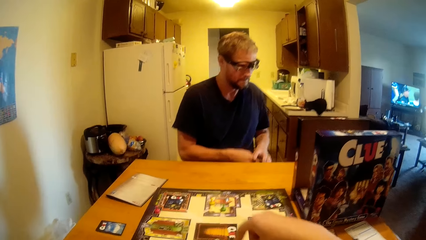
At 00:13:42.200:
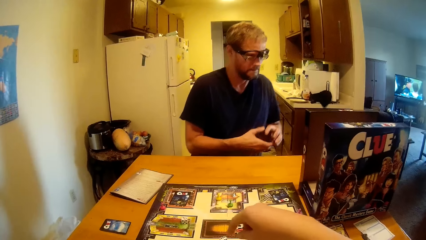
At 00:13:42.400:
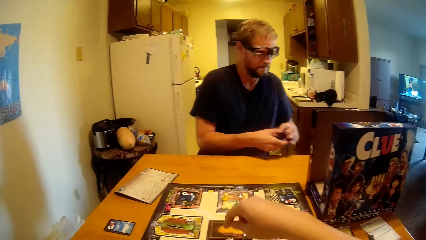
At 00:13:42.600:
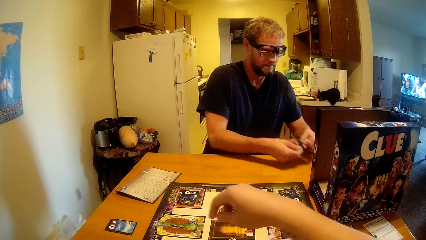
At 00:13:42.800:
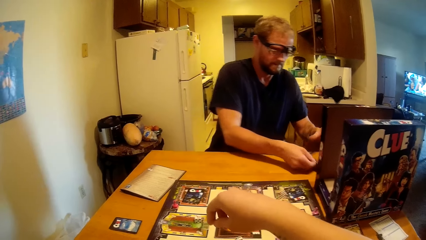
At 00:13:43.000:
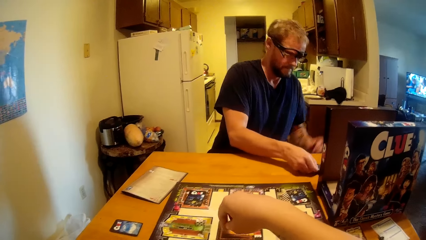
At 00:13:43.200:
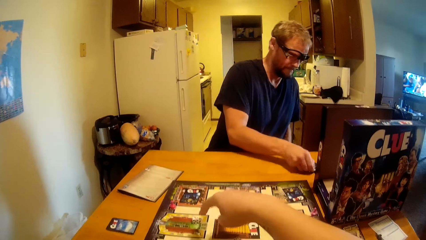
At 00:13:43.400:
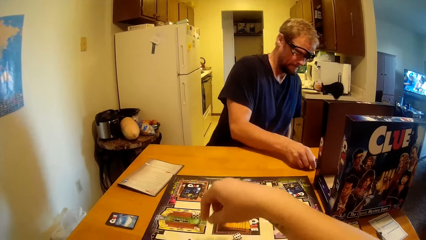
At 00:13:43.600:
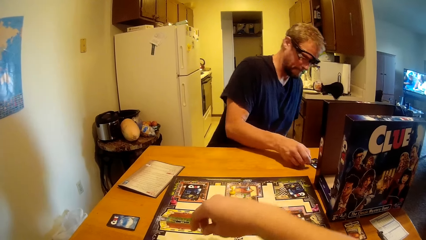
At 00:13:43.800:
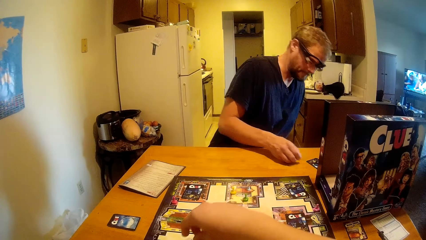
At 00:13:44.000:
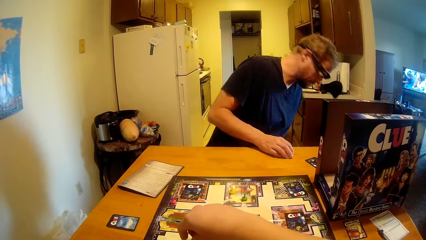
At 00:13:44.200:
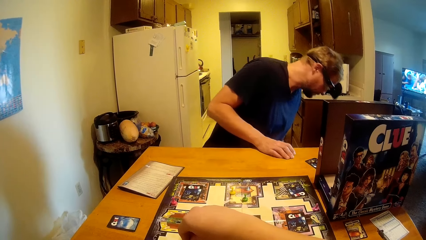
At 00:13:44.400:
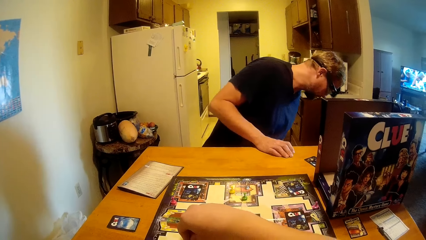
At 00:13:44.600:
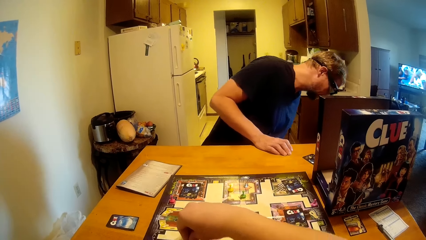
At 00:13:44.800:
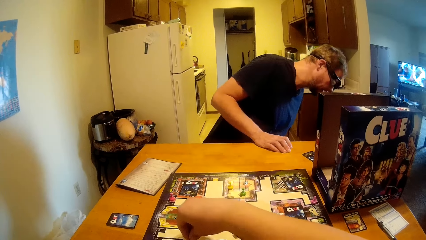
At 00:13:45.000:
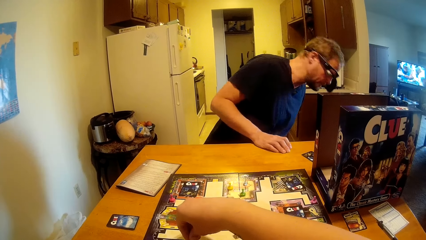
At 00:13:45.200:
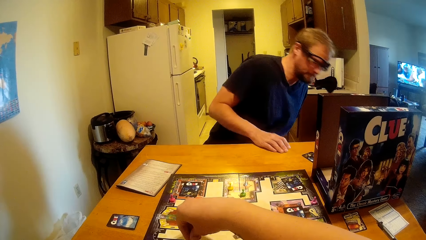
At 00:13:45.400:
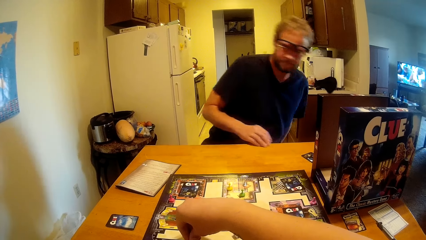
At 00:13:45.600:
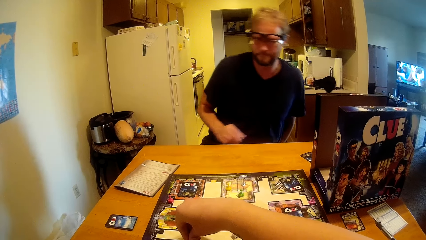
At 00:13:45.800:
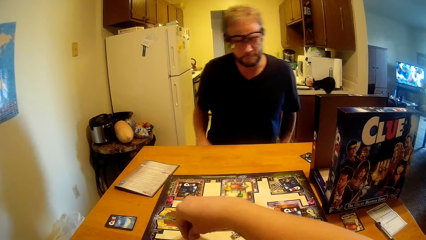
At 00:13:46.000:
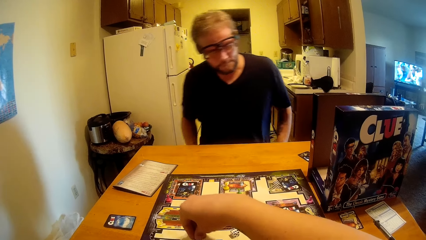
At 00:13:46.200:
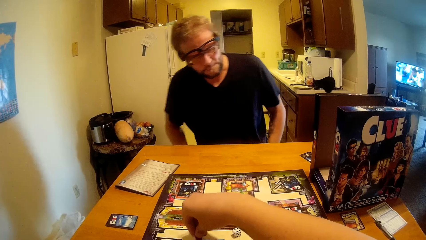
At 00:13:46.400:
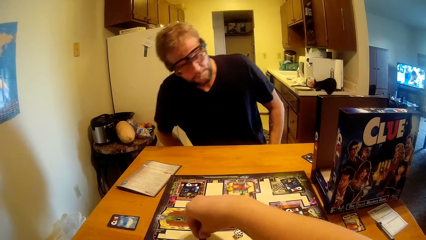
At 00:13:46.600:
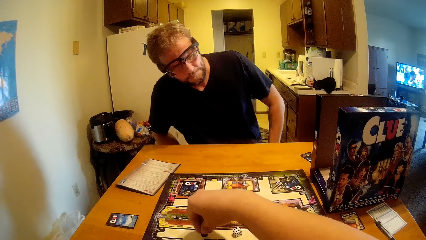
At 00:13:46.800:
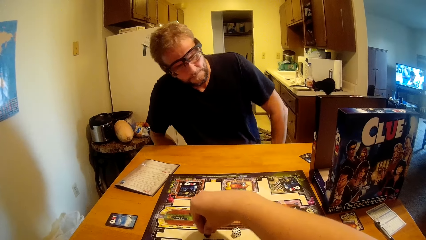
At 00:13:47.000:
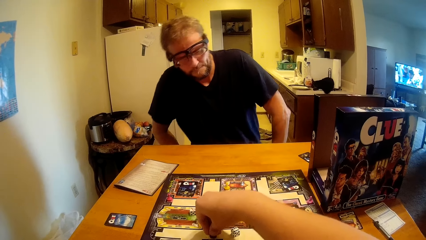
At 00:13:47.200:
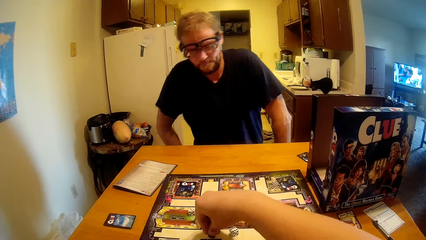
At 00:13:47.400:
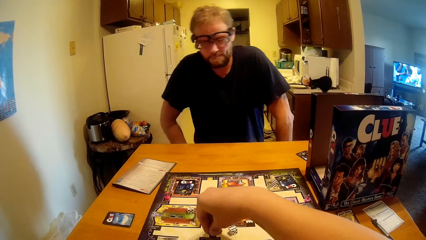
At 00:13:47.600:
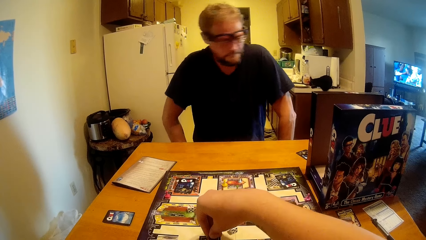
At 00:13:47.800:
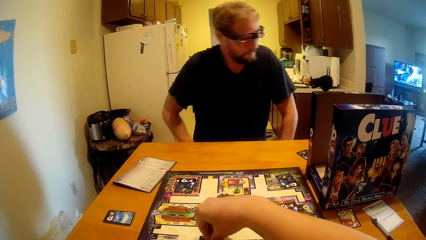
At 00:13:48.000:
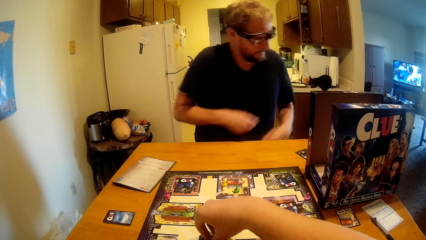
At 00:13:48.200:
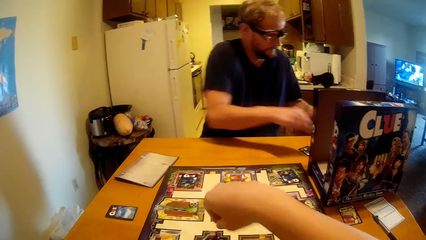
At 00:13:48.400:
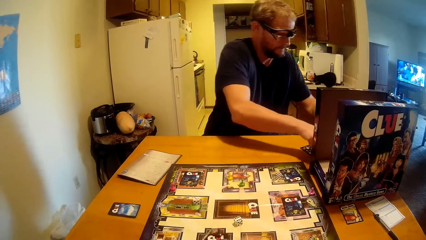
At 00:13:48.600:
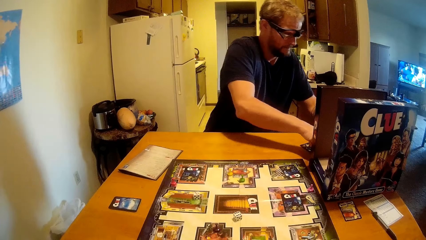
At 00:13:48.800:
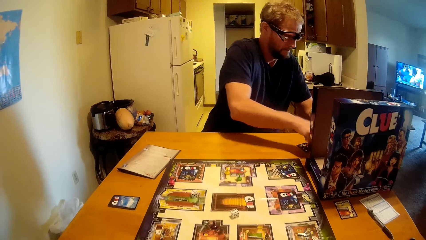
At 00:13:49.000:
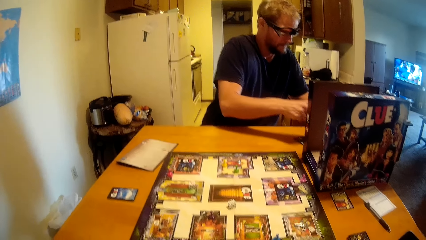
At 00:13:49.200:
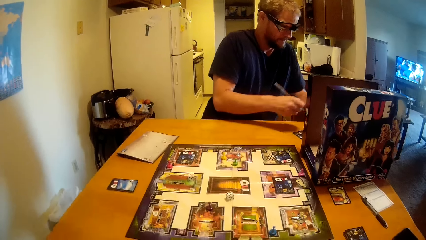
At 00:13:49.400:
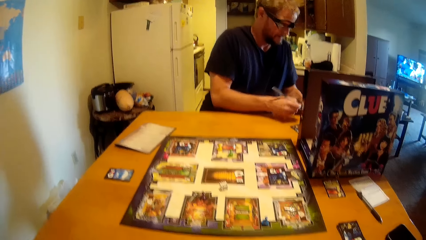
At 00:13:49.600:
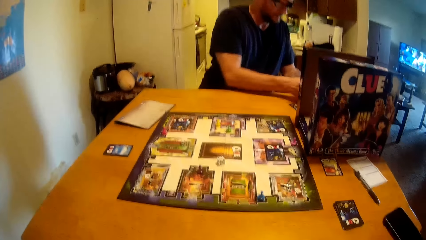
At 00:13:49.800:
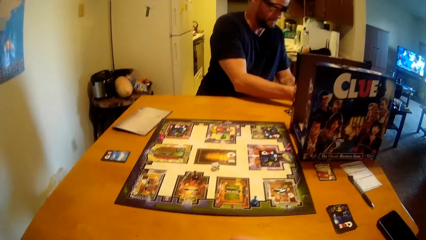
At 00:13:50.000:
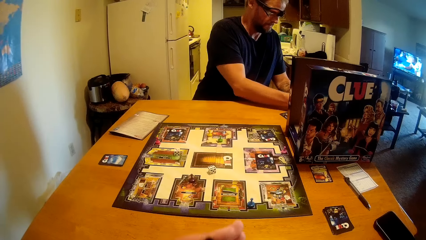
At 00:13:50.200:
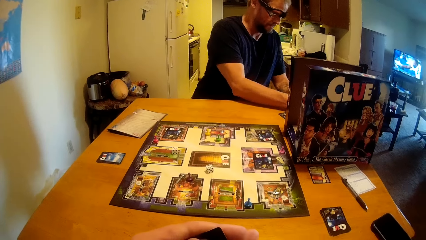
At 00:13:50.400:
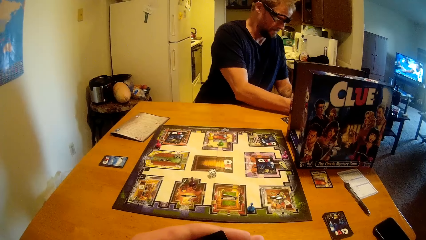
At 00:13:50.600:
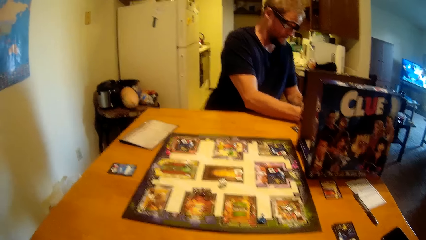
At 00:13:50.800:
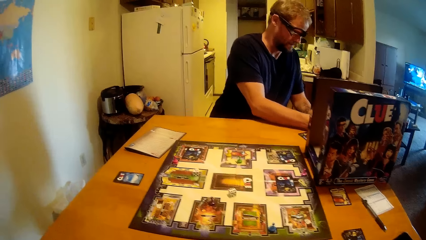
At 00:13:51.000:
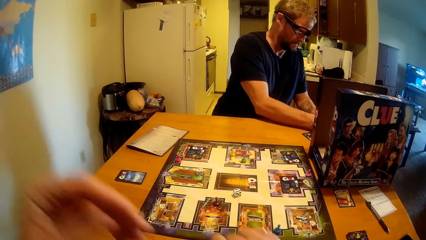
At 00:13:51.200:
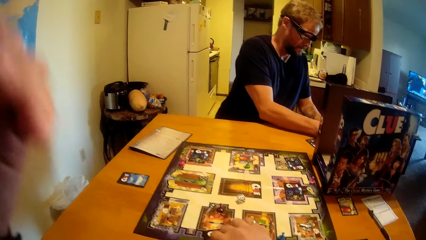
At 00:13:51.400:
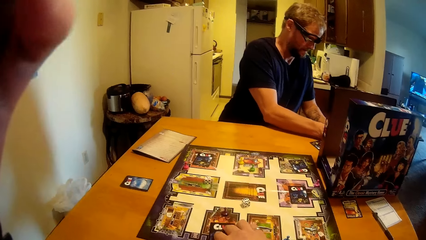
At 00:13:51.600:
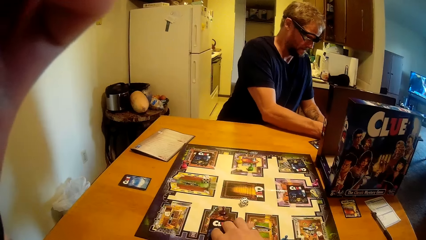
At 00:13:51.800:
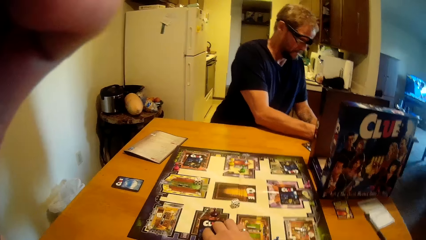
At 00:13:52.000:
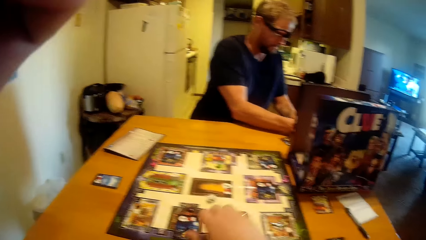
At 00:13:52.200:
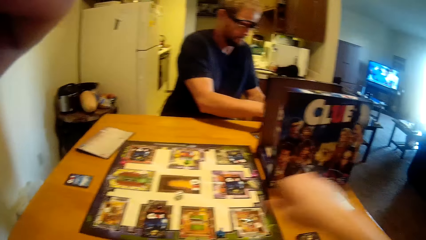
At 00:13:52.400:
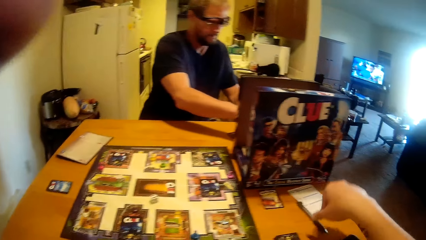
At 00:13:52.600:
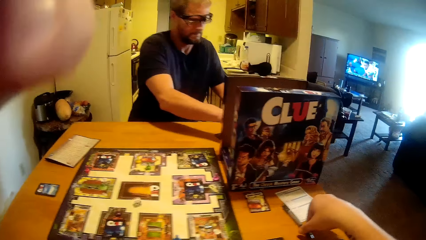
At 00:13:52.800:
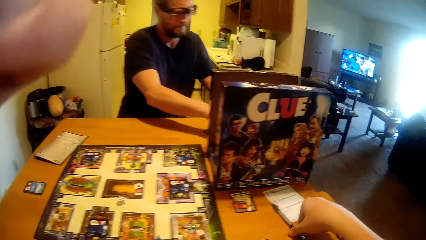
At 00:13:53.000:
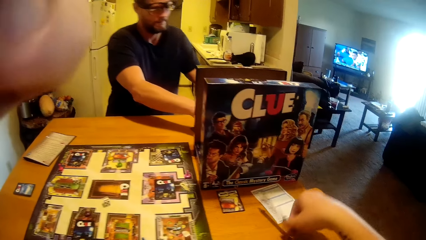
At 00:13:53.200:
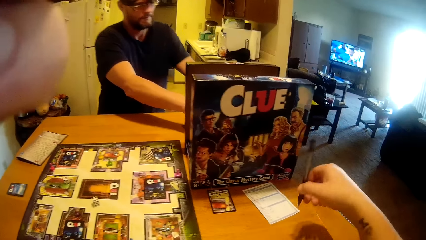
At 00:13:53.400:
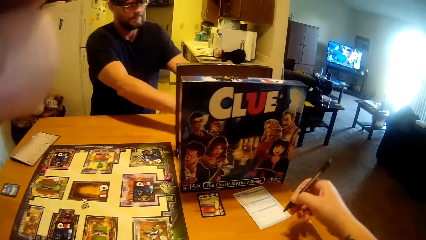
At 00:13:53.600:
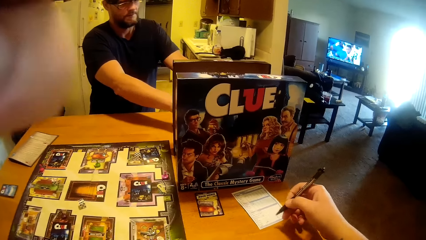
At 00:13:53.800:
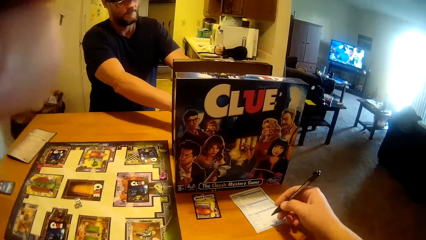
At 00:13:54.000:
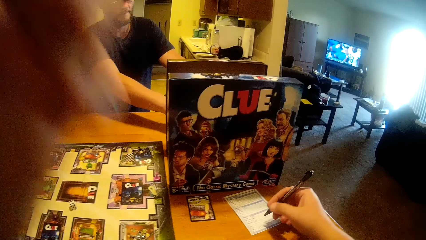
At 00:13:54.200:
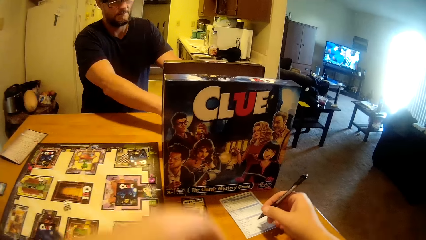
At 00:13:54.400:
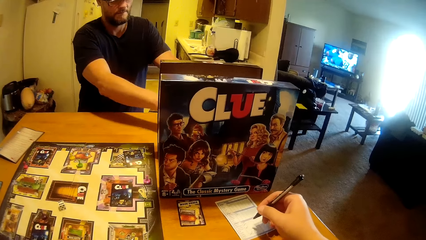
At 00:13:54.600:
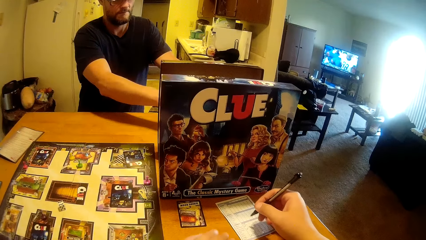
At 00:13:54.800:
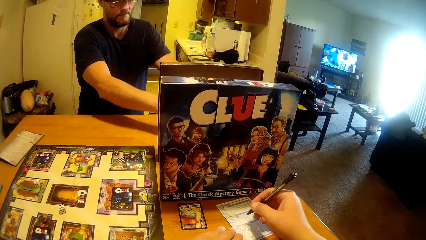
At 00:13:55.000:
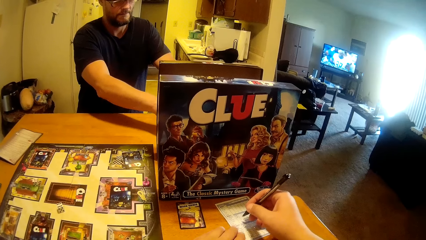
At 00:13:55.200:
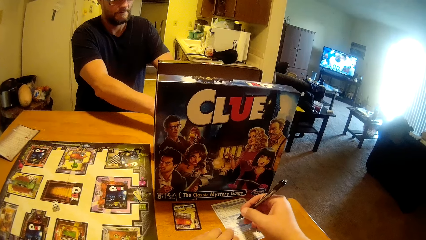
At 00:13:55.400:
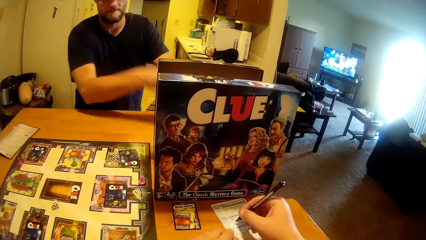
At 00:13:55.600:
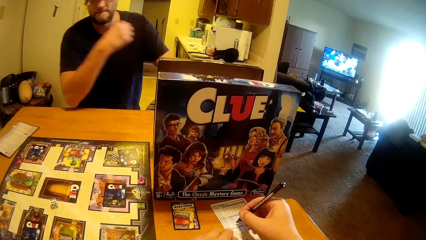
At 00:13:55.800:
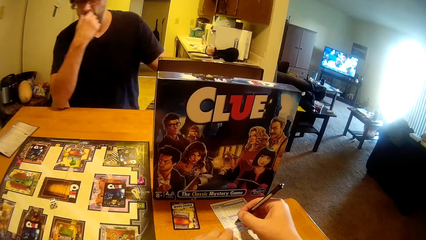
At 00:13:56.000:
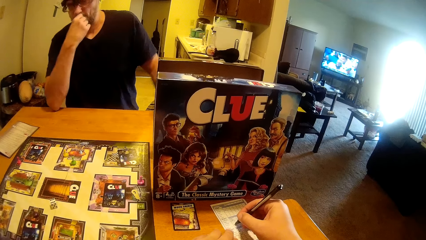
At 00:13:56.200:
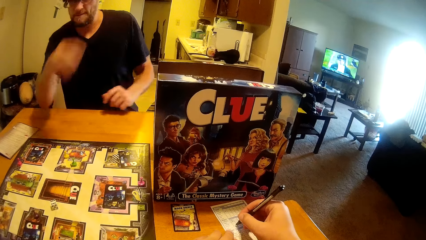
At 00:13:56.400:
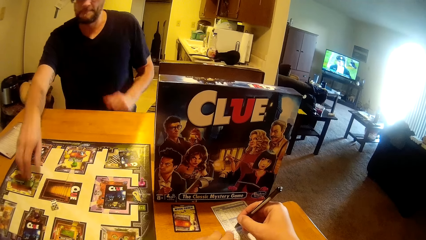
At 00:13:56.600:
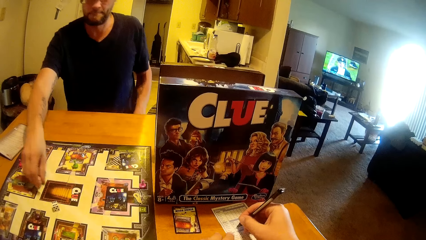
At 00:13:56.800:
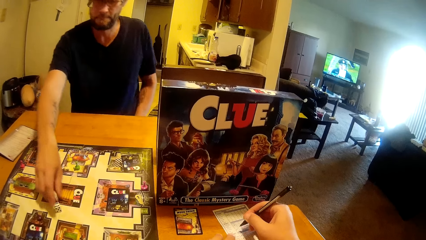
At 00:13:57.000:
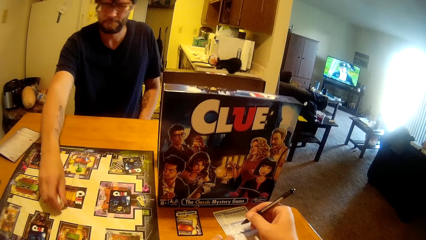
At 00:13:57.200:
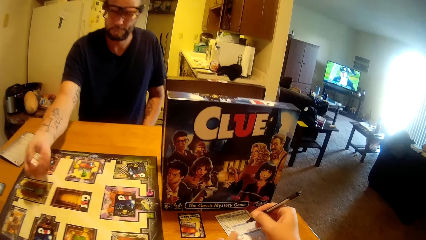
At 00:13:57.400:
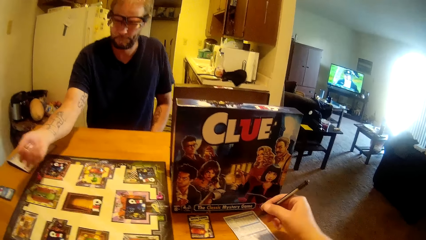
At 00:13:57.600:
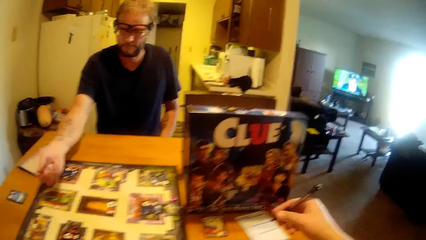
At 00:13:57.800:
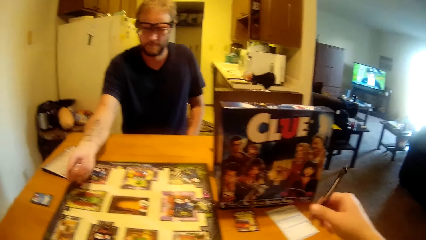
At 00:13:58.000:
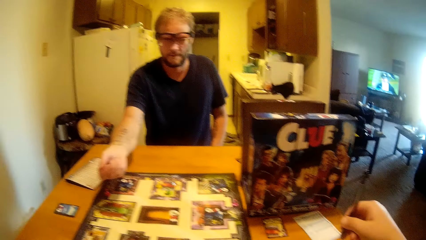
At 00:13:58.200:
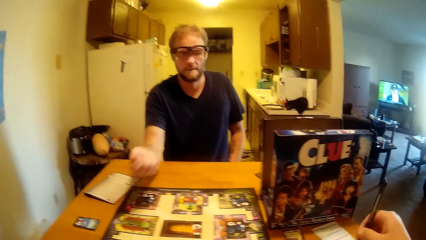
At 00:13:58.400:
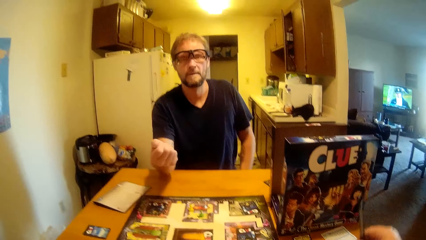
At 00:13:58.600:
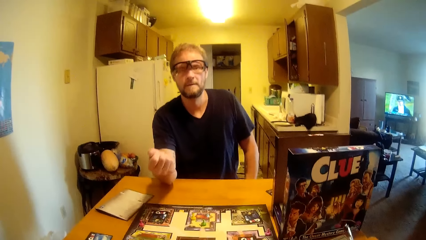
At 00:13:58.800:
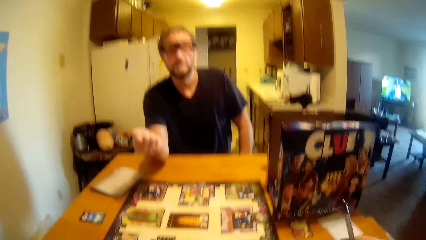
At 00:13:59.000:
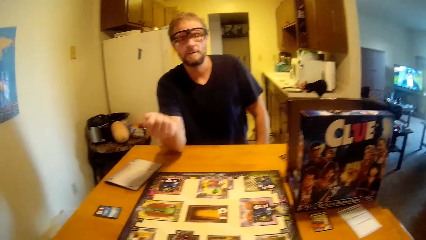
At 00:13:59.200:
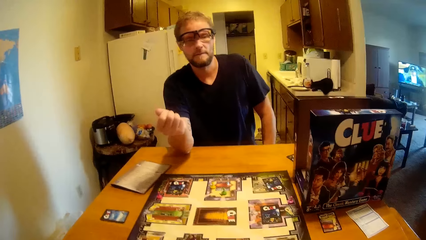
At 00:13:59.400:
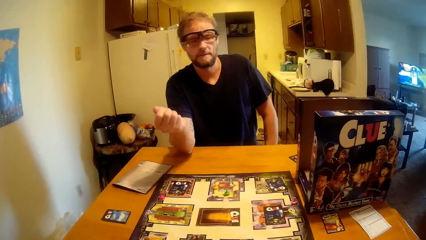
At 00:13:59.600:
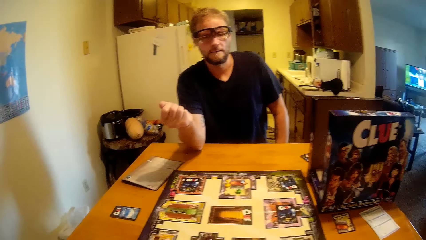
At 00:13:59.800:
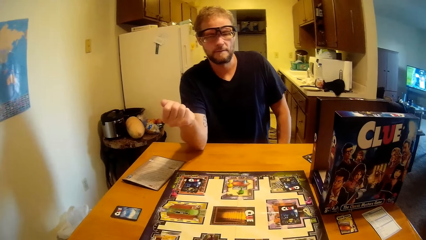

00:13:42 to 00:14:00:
The camera wearer talks to a man. They move the pin on the table. The man puts the cards on the table. The camera wearer counts on the dice. The man looks for something. The man writes on a paper. The camera wearer looks at the clue board. They put the clue card on the clue board. They adjust the camera. They pick up a pen from the table. They write on a piece of paper. The man picks up the dice from the clue board.
